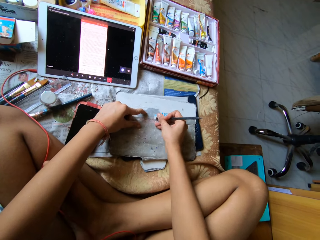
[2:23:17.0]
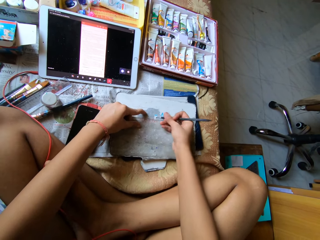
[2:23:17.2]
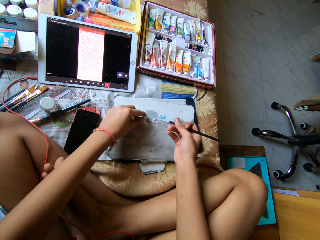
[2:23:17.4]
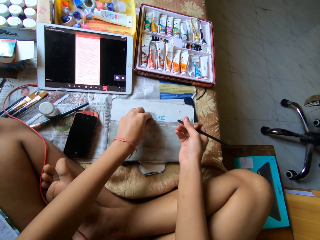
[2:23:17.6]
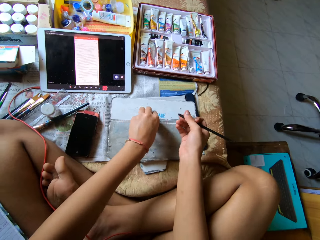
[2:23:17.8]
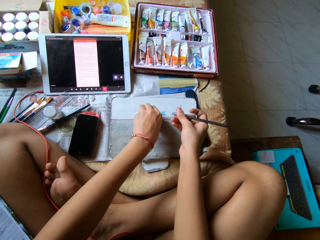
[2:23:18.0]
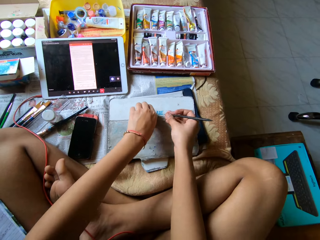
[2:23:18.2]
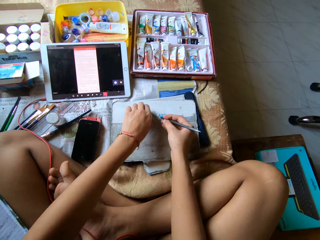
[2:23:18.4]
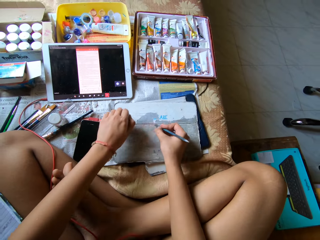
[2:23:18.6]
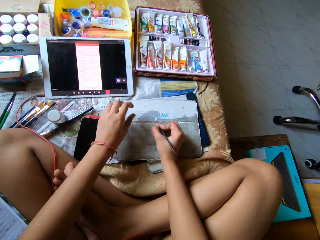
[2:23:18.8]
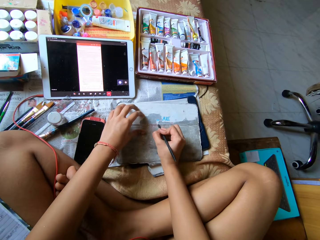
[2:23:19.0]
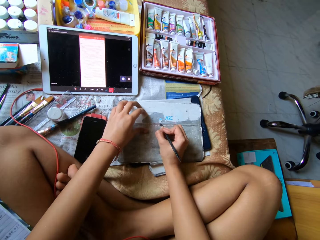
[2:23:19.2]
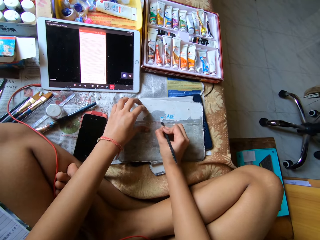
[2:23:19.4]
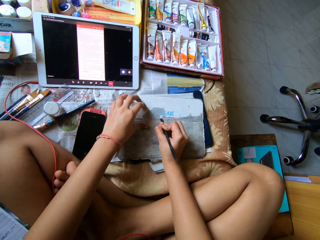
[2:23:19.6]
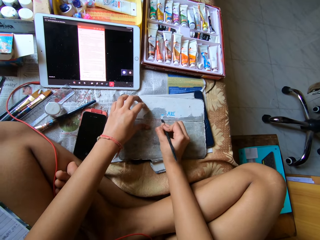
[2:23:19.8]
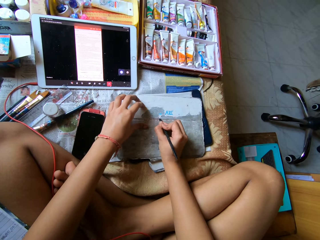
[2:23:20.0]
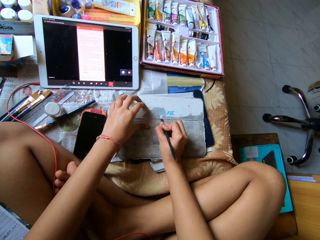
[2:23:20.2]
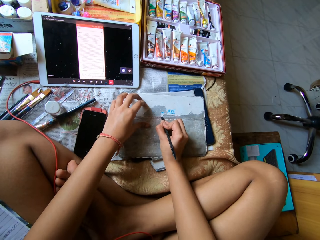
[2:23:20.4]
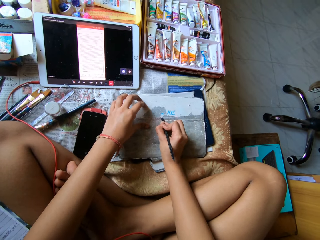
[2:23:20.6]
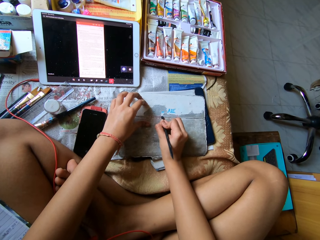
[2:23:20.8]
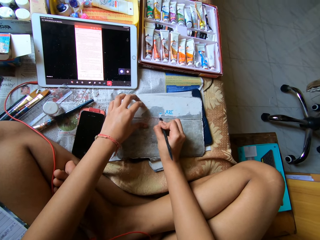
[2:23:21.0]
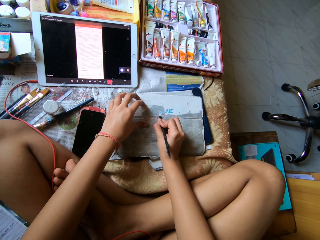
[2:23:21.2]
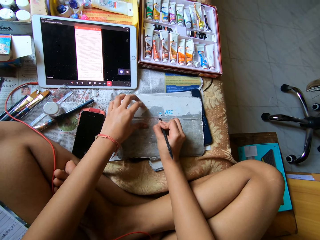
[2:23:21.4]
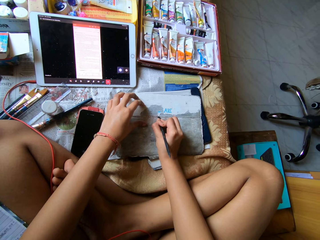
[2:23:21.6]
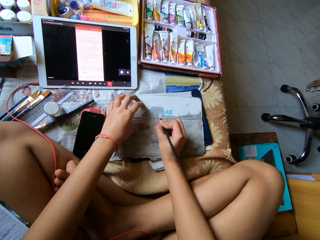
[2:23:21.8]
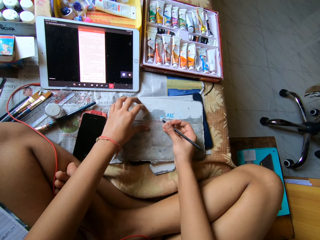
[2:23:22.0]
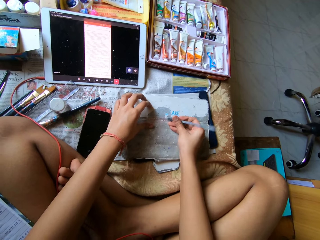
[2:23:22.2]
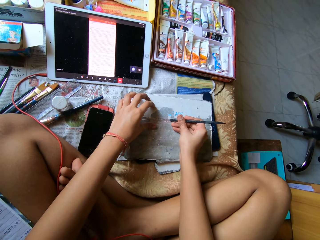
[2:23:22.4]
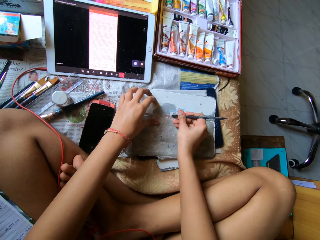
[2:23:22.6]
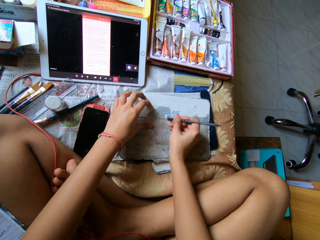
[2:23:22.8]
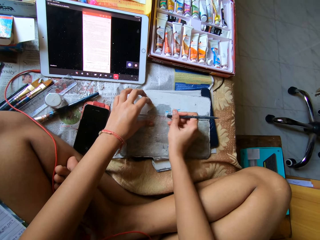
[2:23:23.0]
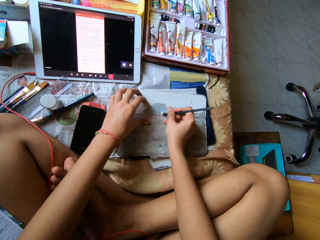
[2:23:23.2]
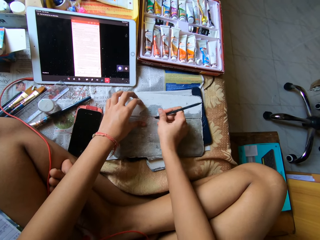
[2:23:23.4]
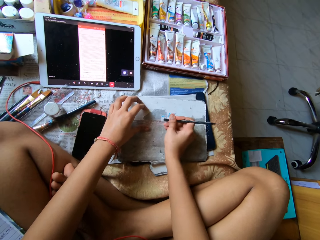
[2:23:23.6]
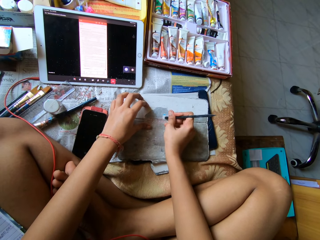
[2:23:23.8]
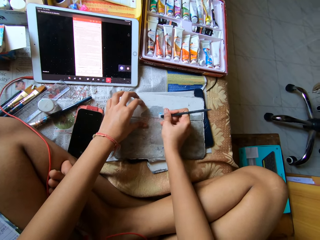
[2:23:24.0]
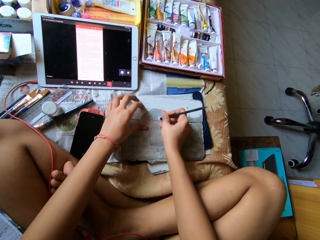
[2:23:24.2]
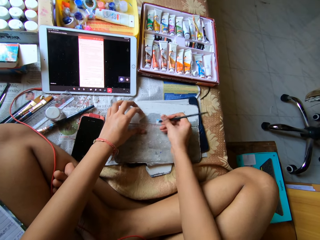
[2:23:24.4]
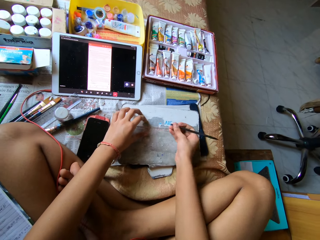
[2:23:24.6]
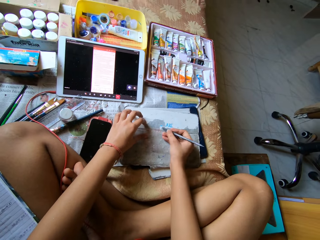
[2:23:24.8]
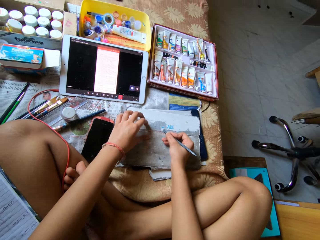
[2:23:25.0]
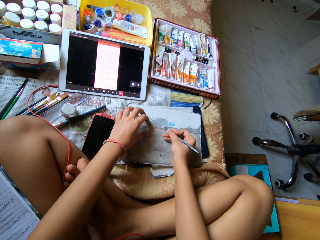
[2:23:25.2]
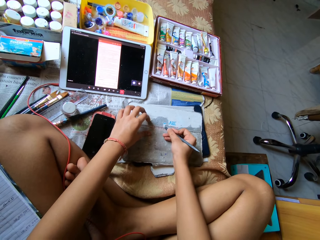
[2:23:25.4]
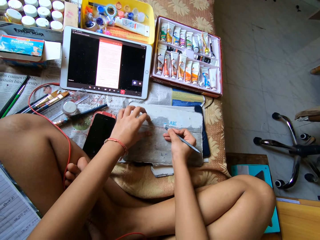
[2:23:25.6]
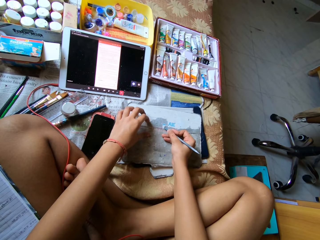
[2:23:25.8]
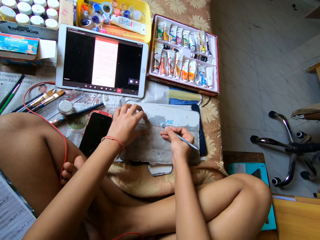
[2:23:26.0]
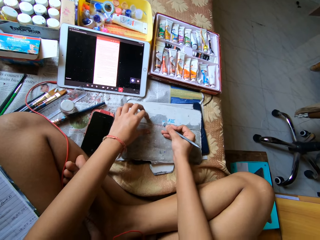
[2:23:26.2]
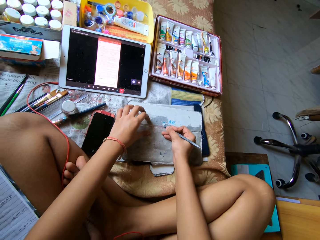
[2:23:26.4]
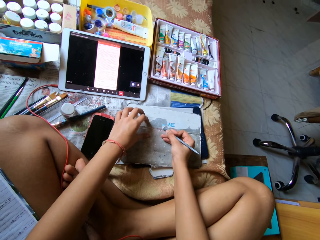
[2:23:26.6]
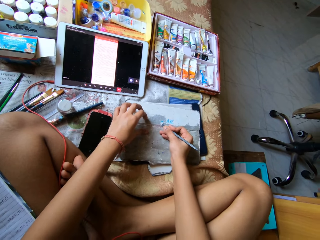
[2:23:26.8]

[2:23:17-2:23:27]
The camera wearer peels the skin of the tablet cover with her left hand. She peels the skin of the tablet cover with the metal scraper in her right hand.

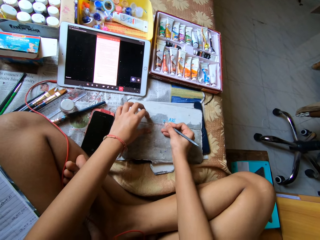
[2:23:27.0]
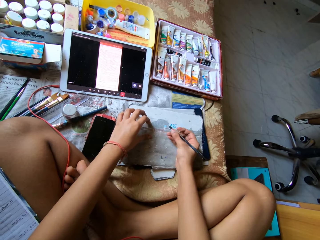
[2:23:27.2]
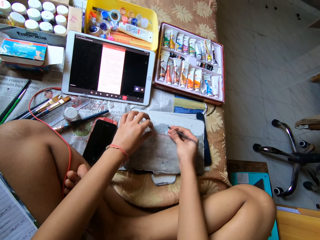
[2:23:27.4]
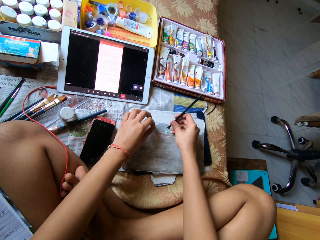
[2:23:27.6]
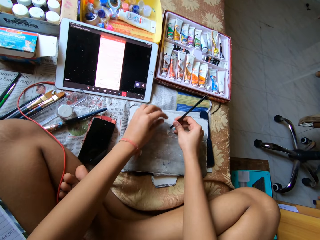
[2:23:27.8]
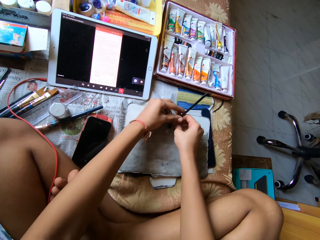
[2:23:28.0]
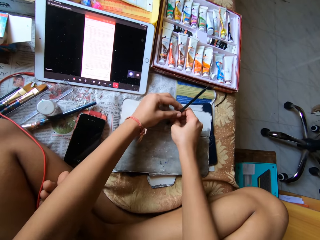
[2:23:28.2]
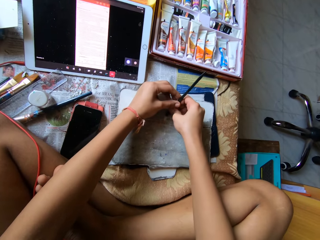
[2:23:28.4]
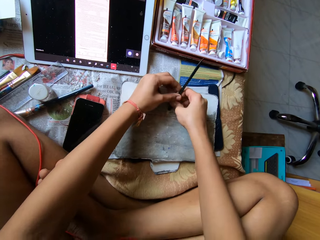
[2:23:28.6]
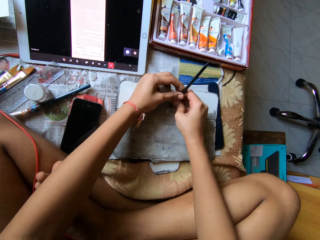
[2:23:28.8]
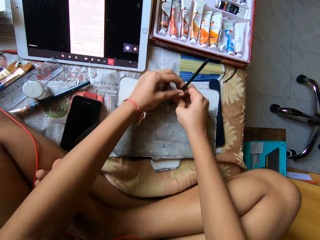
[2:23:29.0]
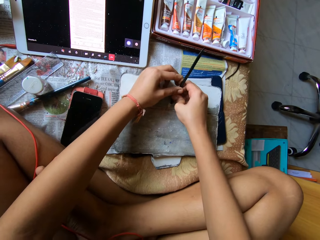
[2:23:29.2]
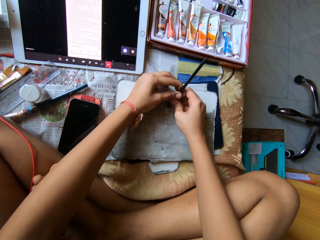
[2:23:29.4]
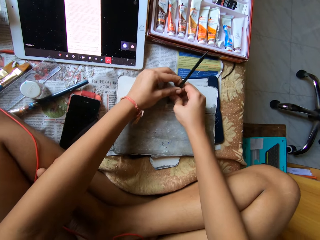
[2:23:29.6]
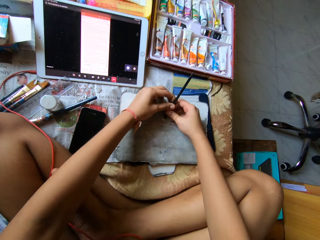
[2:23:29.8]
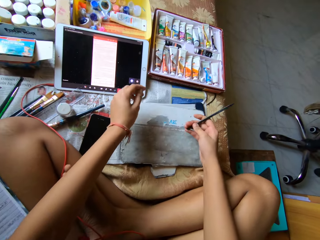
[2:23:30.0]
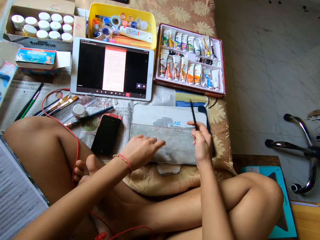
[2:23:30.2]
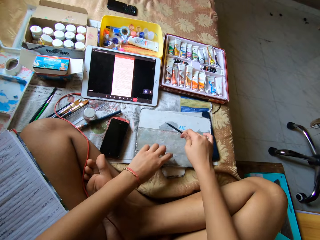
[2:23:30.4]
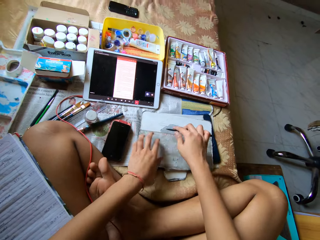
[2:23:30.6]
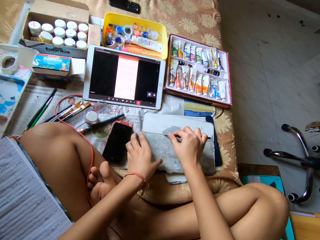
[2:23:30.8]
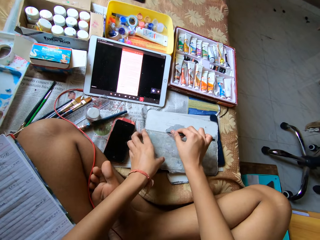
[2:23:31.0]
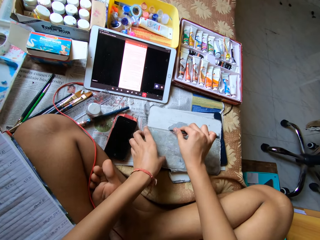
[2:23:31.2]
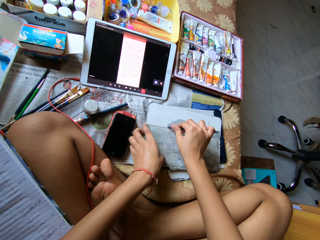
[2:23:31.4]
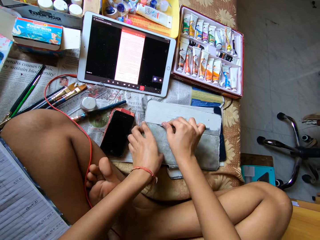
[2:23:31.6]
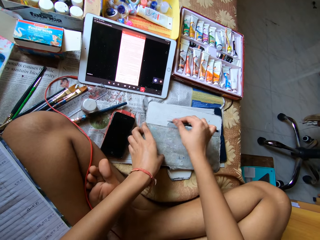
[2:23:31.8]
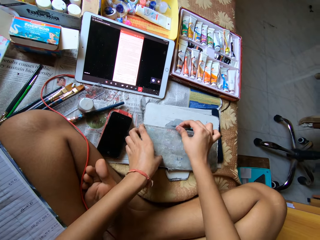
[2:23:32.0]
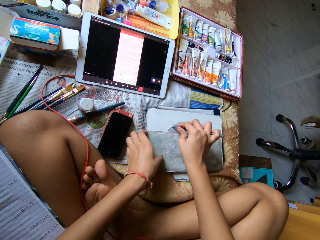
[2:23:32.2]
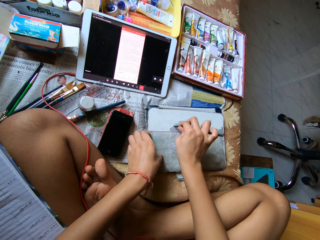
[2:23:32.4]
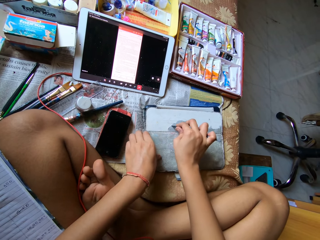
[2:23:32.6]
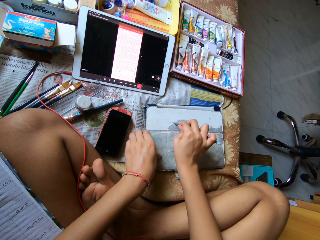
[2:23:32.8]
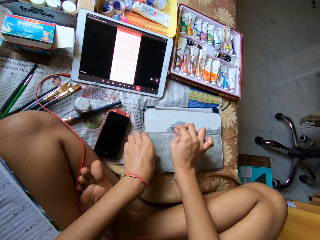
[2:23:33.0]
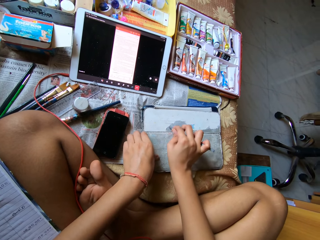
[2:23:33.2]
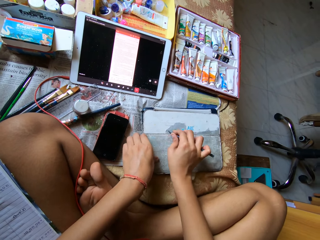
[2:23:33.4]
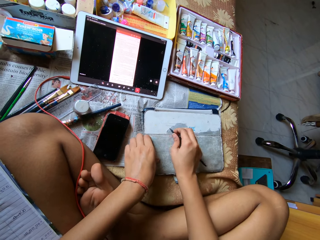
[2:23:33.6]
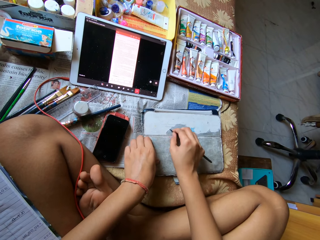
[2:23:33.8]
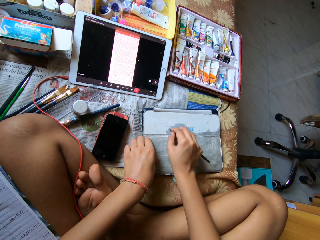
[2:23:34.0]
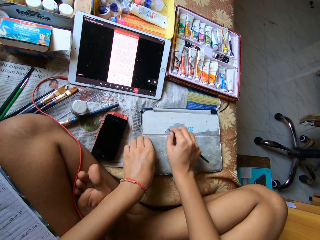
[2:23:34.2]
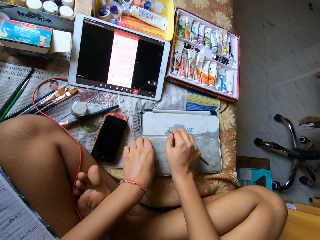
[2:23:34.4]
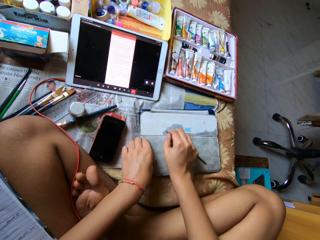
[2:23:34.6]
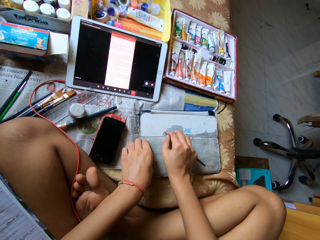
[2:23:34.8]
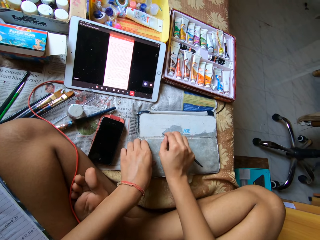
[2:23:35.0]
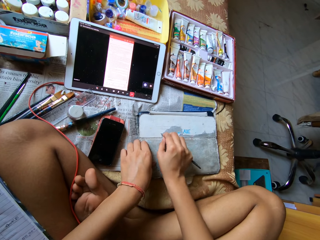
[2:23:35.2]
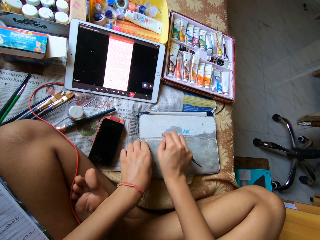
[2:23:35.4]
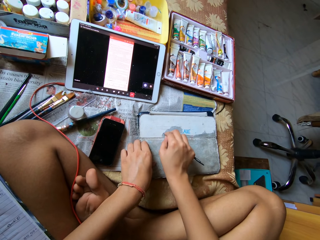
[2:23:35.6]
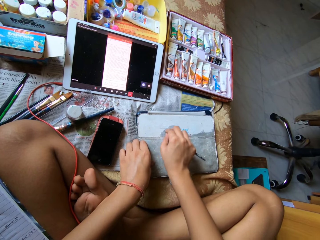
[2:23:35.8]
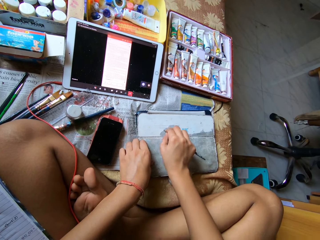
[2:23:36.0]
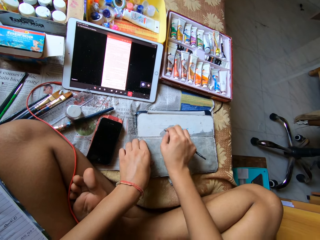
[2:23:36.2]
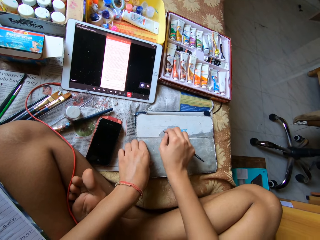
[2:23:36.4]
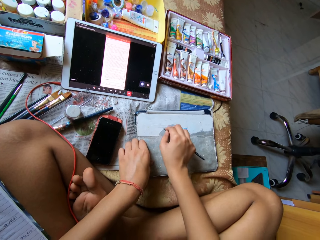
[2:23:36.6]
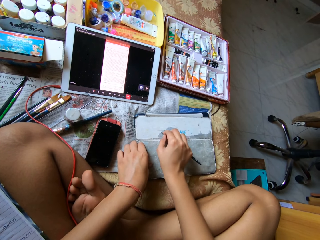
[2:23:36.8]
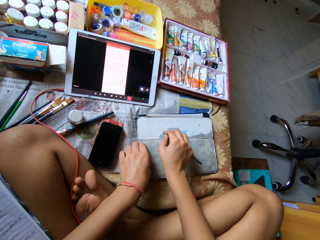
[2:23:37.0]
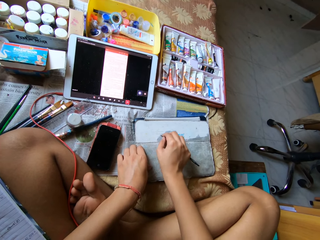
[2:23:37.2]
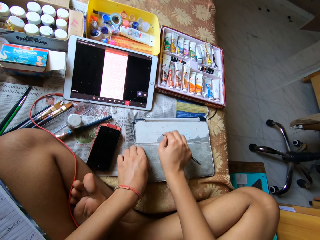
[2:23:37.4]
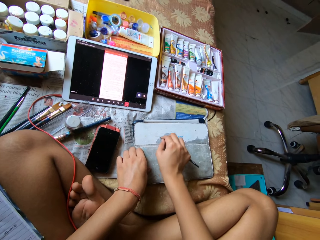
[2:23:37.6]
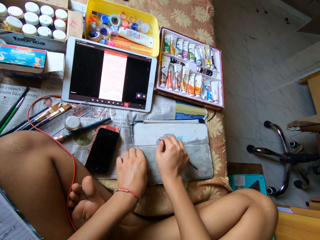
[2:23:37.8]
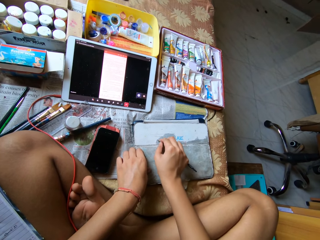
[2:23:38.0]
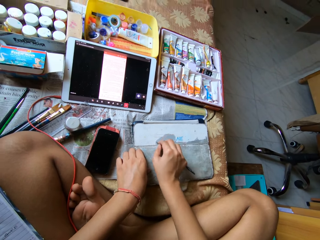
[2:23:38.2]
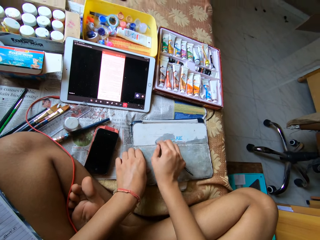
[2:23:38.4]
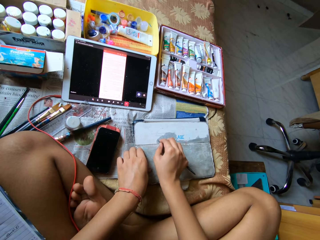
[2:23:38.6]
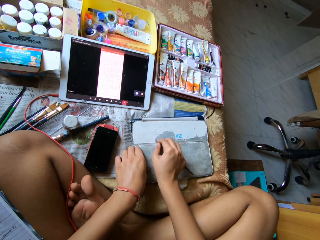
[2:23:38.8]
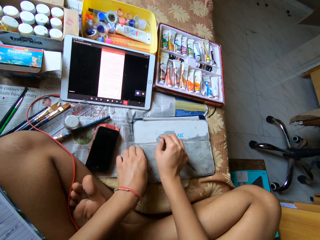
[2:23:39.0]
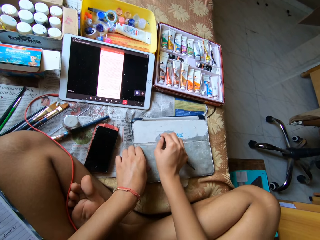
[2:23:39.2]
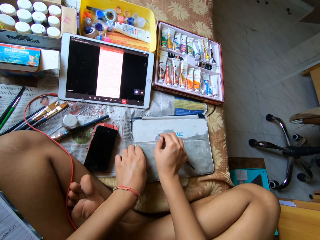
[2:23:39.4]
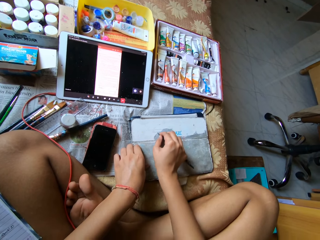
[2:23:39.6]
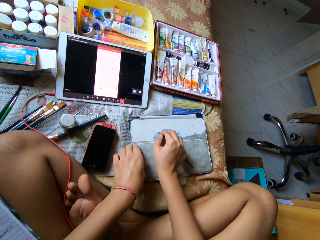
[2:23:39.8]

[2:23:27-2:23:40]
The camera wearer holds the metal scraper with both hands. She peels the skin of the tablet cover with the metal scraper in both hands. She peels the skin of the tablet cover with the metal scraper in her right hand.
